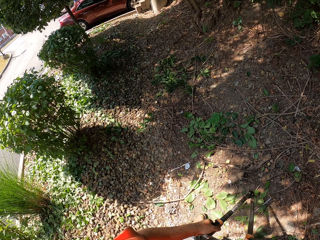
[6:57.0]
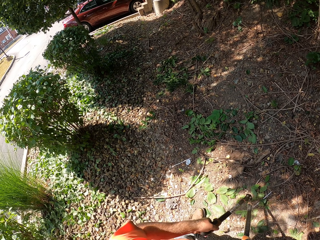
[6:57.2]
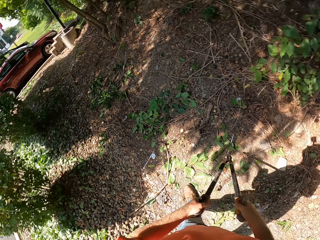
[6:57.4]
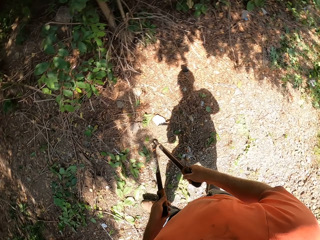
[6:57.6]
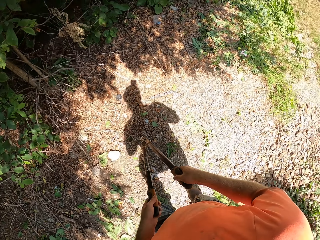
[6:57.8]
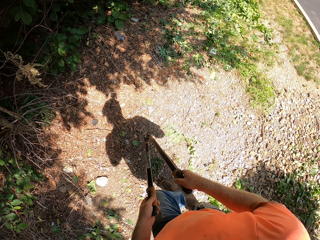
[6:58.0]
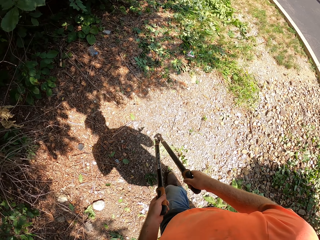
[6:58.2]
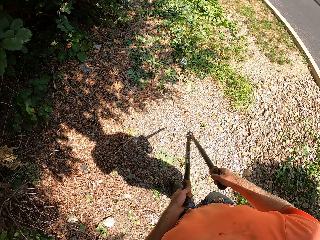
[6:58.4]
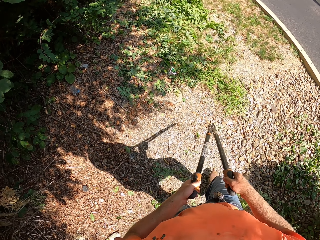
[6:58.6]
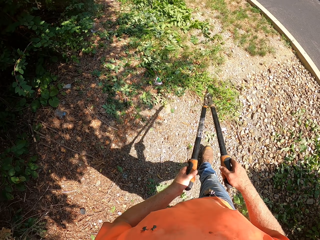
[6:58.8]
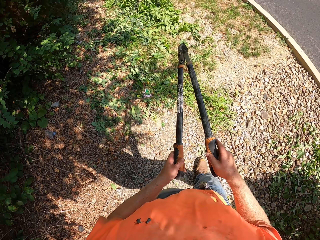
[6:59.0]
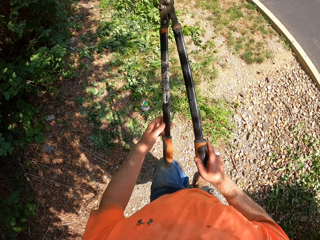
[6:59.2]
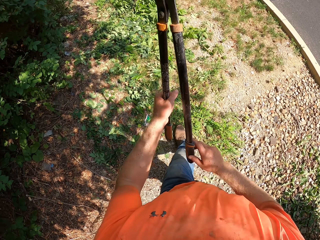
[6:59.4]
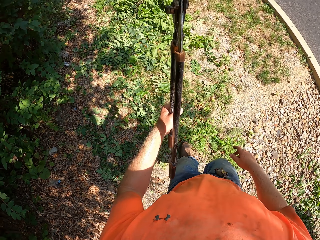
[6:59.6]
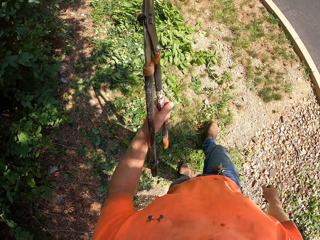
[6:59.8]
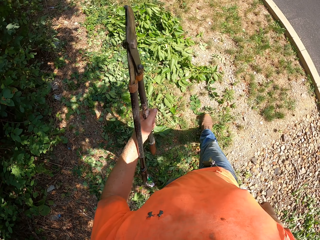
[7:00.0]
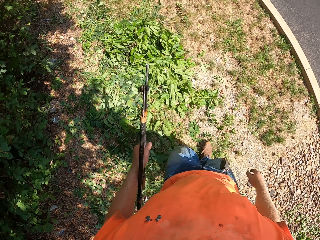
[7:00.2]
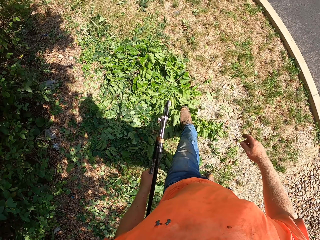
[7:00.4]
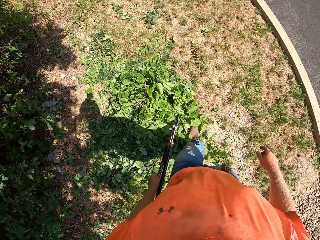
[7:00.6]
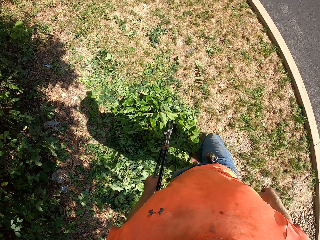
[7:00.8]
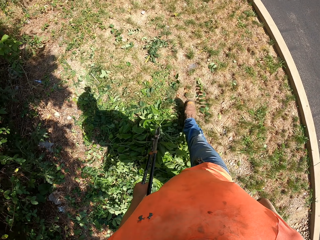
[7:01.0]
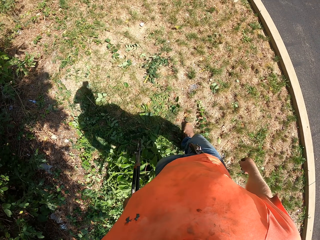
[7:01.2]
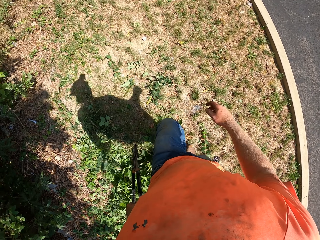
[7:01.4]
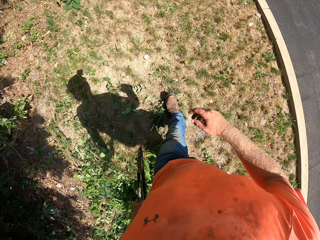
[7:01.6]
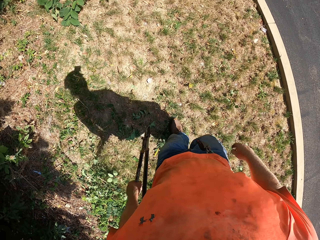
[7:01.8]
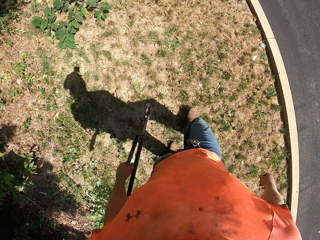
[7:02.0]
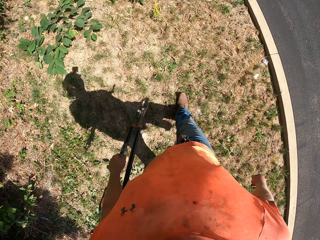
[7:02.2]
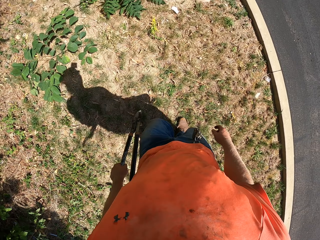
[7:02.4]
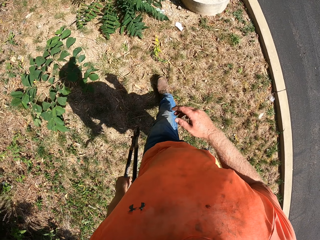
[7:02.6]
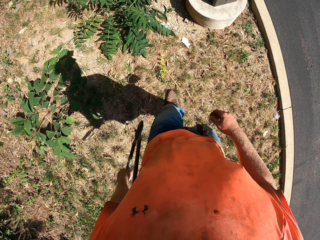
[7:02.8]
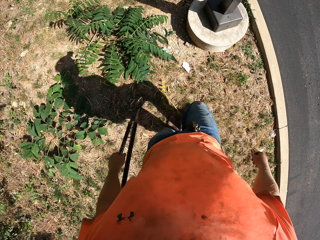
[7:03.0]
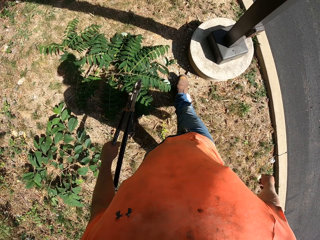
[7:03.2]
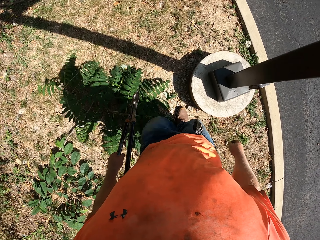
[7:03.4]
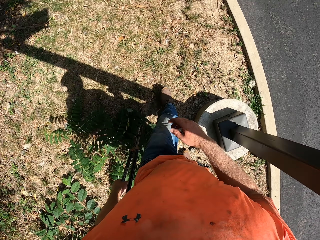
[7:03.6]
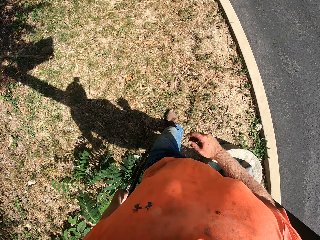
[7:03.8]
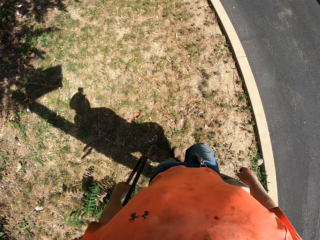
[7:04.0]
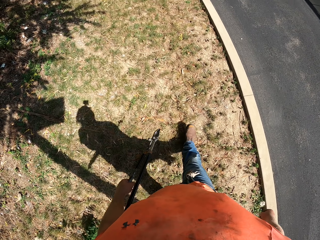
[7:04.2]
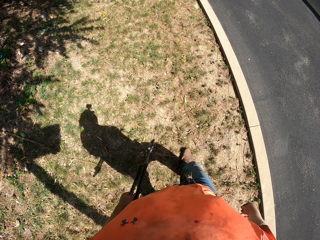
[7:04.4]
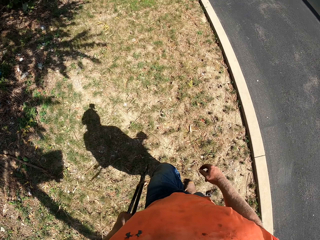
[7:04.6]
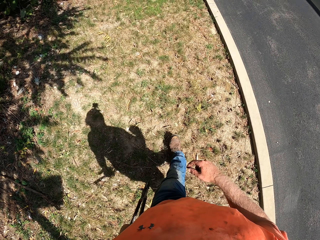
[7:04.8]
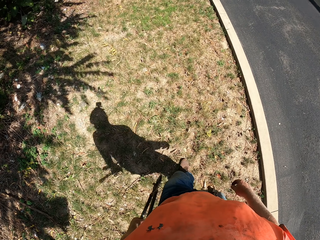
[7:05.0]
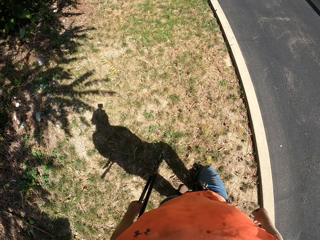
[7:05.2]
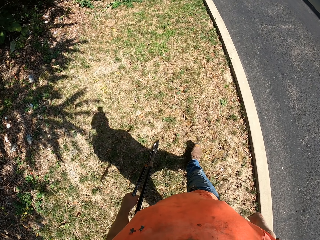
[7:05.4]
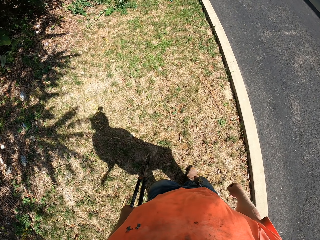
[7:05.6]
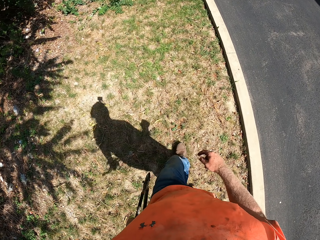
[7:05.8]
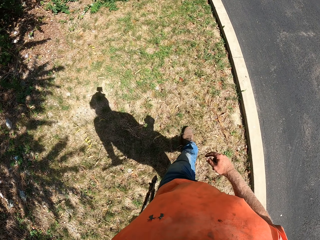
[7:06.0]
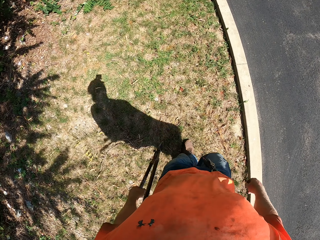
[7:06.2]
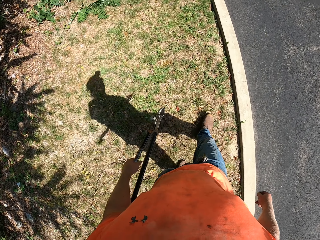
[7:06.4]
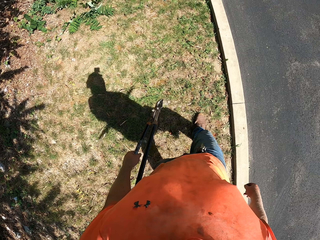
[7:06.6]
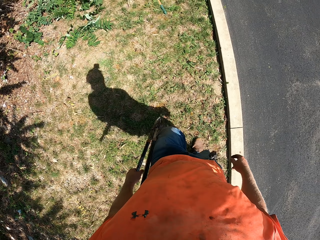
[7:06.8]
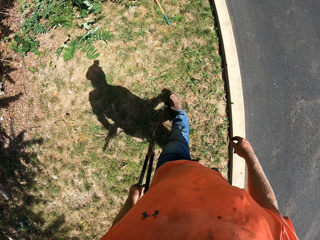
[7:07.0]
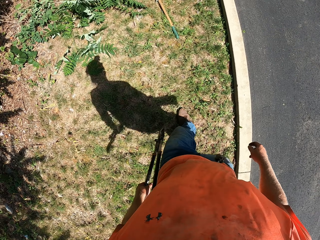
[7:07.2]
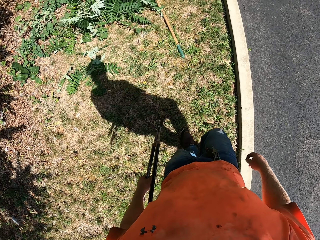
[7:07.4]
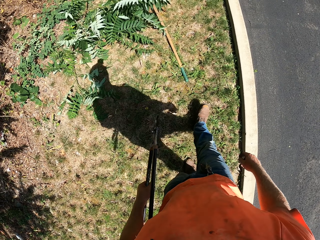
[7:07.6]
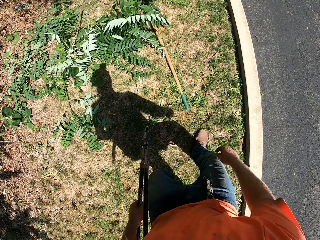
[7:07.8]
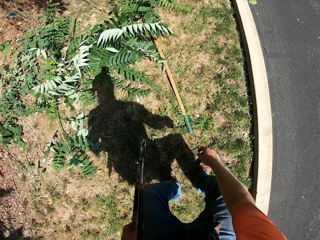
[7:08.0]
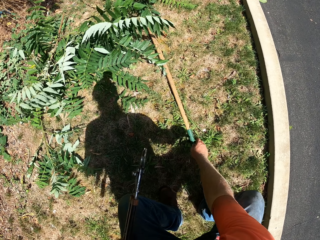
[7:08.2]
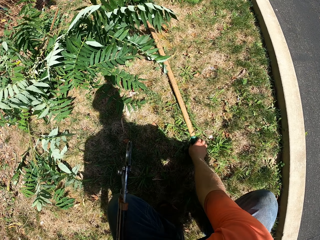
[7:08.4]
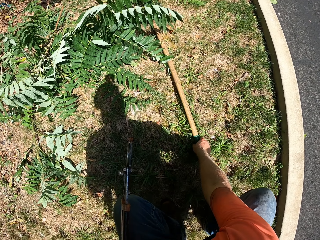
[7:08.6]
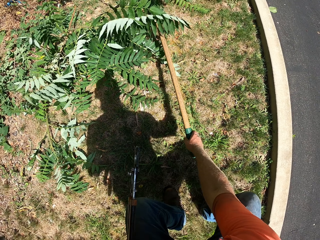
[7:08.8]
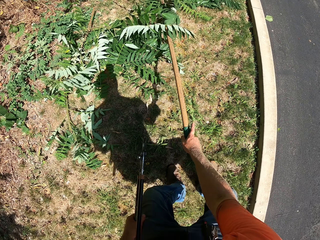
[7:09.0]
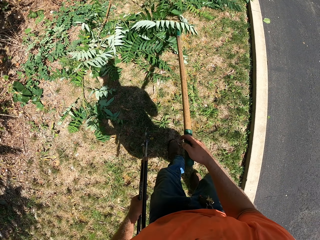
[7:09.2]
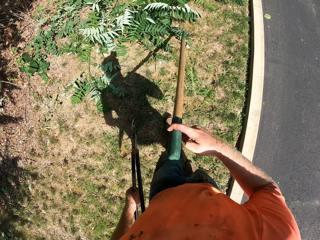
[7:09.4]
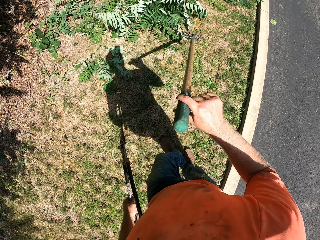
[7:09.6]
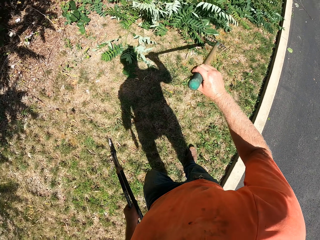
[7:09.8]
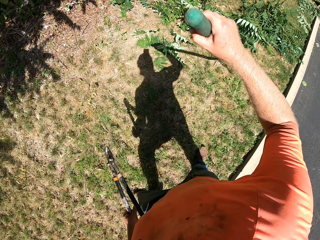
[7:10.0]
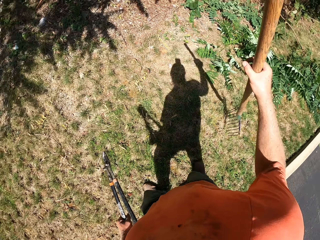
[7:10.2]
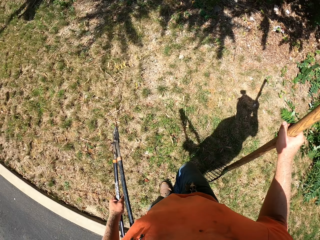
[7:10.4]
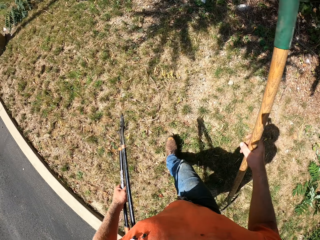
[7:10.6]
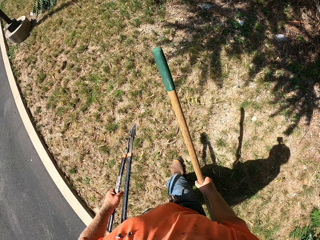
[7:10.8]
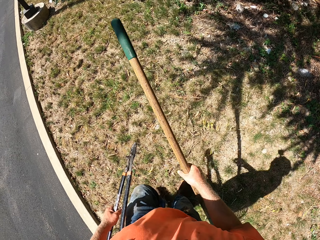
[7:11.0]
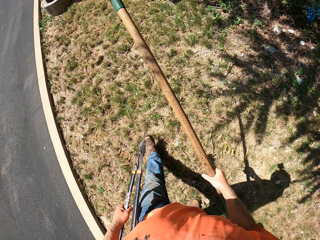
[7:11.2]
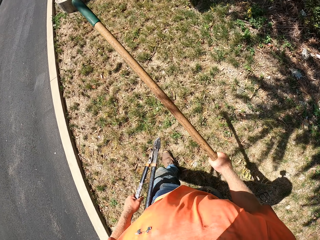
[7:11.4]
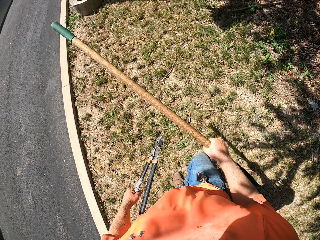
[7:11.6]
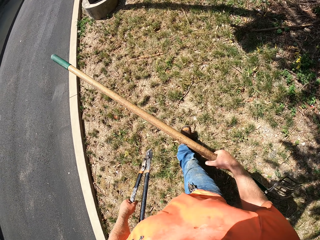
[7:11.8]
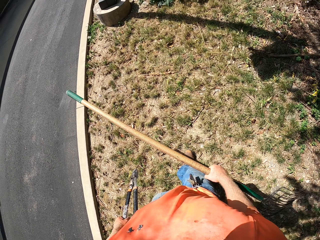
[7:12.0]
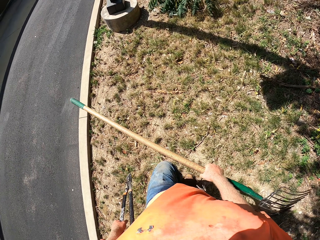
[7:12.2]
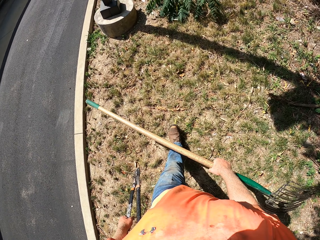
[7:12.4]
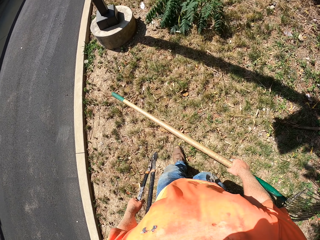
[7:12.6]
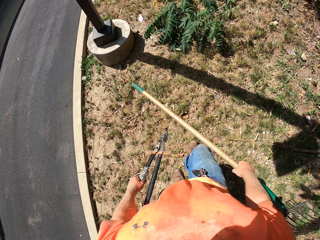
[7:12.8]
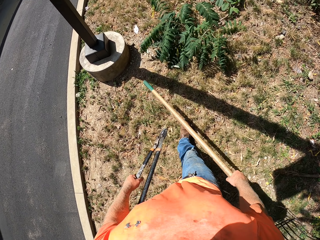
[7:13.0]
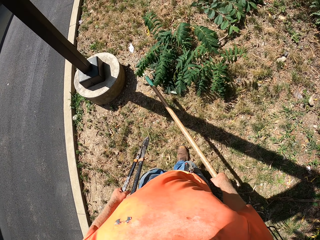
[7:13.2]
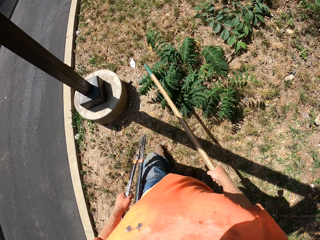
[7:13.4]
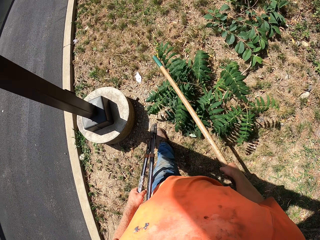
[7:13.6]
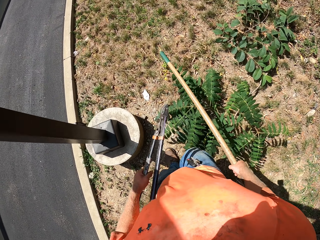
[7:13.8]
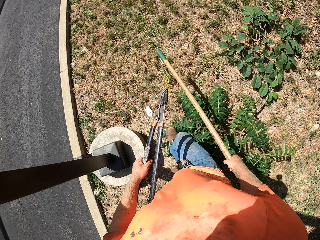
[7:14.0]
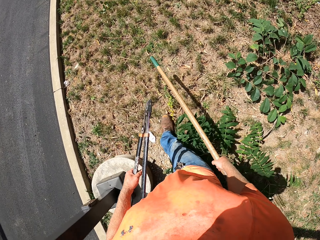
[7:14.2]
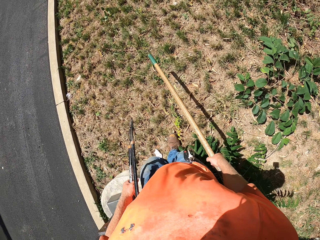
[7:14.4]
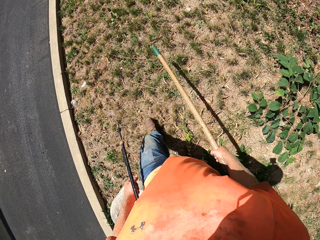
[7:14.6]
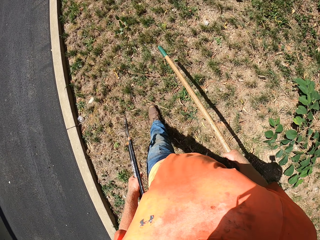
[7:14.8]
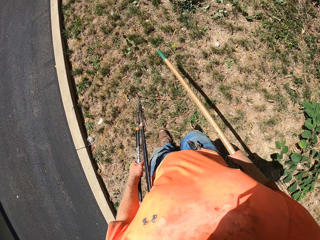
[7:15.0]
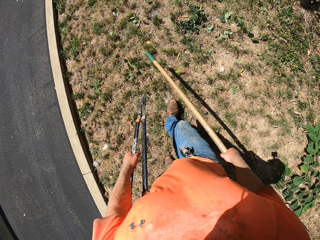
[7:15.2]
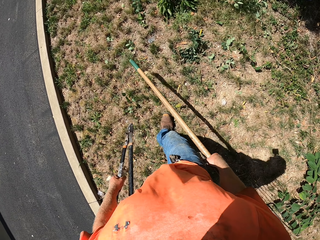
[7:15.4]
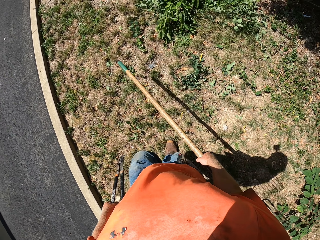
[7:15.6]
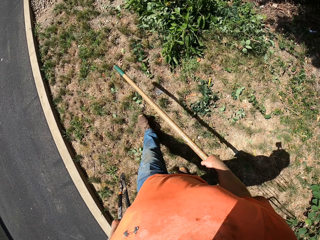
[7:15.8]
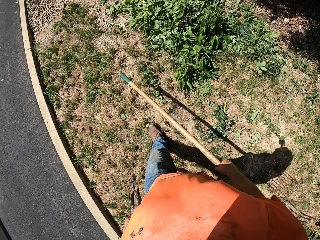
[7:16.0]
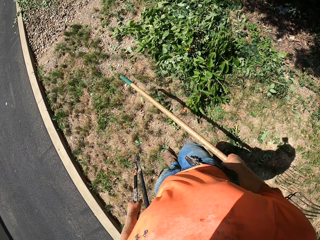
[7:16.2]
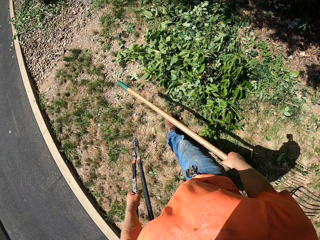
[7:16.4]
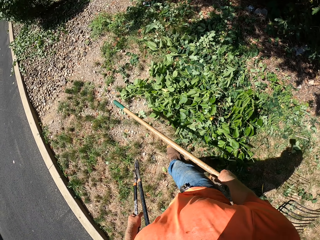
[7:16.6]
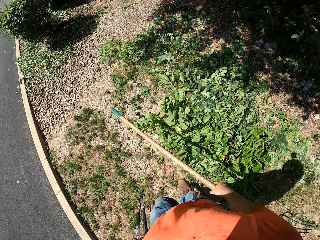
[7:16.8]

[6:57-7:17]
The camera wearer holds the pair of secateurs with his left hand. He walks to the garden fork on the ground. He picks up the garden fork on the ground. He walks towards some plants.

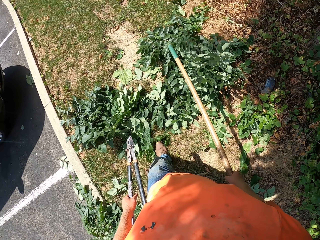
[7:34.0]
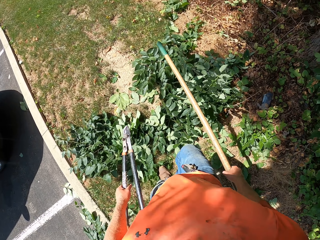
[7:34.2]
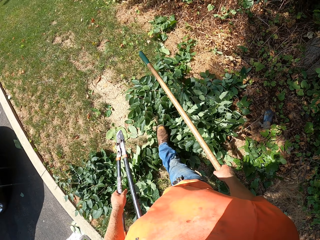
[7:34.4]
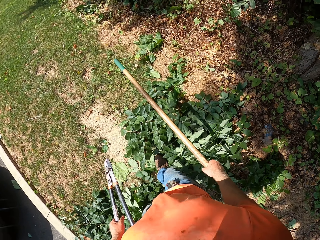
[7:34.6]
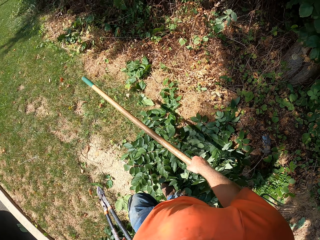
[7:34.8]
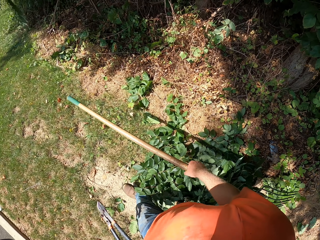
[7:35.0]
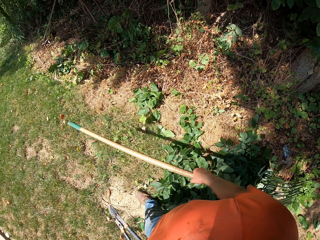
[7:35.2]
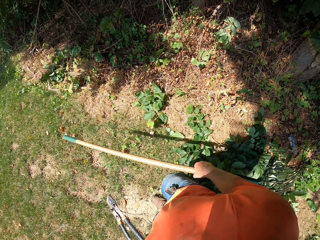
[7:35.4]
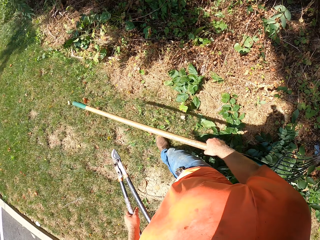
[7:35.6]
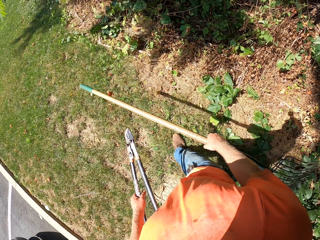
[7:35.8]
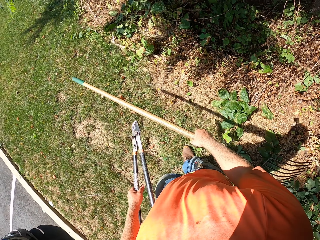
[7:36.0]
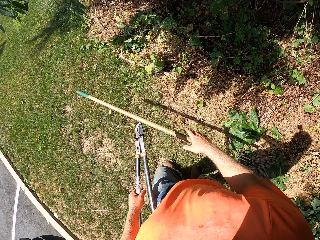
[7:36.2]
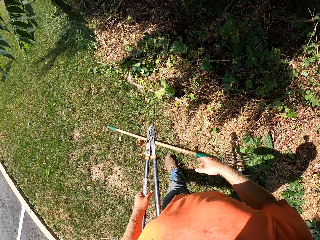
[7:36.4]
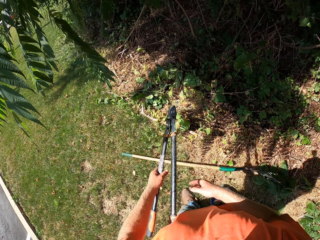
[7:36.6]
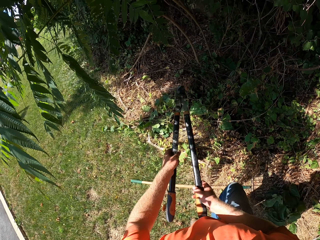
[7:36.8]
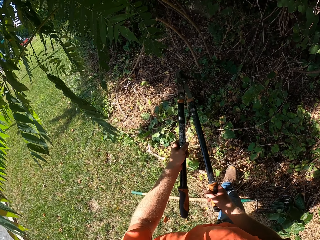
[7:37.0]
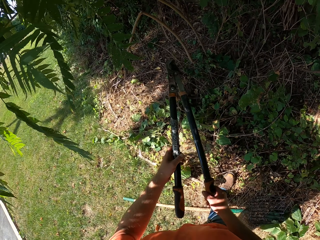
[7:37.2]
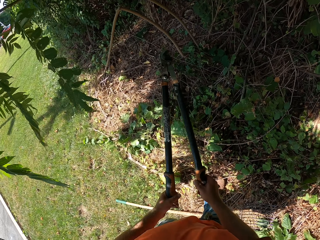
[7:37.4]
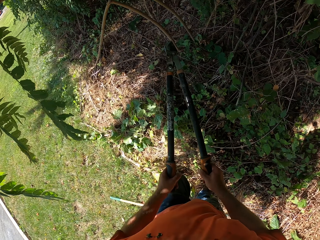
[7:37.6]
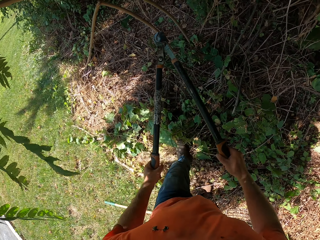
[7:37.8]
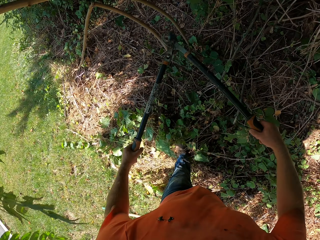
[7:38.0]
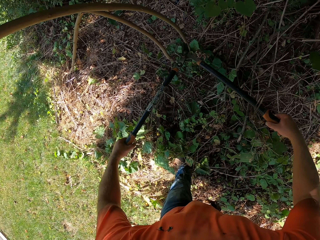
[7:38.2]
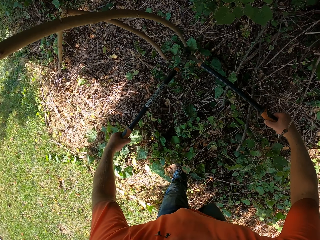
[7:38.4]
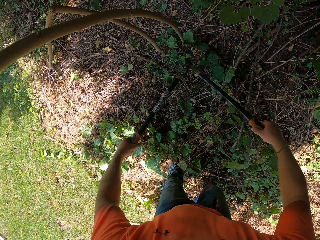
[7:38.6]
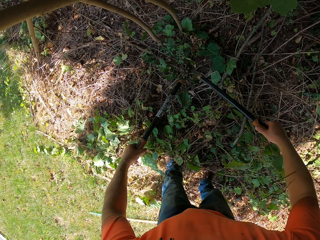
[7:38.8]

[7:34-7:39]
The camera wearer drops the garden fork to the ground with his right hand. He holds the pair of secateurs with both hands.
